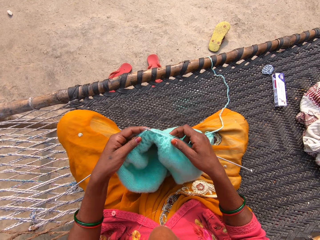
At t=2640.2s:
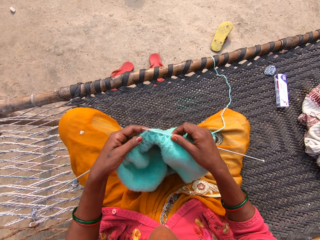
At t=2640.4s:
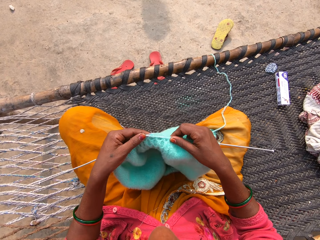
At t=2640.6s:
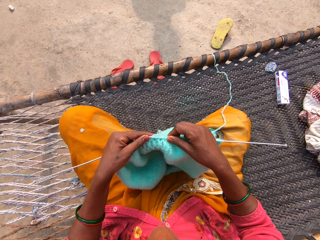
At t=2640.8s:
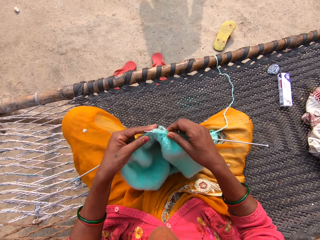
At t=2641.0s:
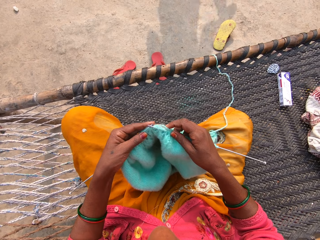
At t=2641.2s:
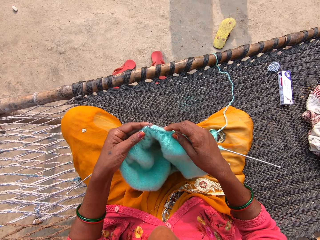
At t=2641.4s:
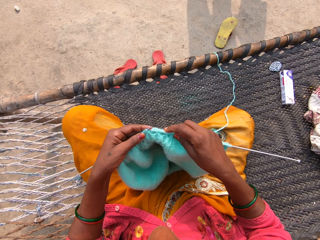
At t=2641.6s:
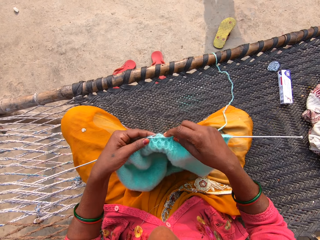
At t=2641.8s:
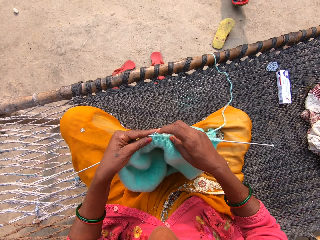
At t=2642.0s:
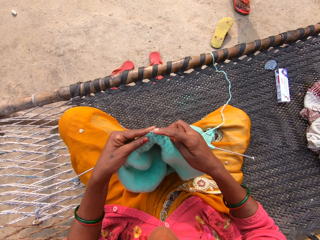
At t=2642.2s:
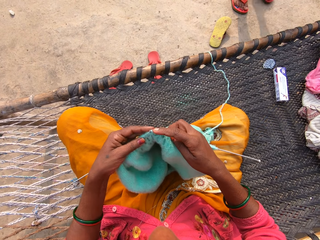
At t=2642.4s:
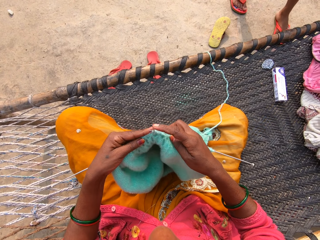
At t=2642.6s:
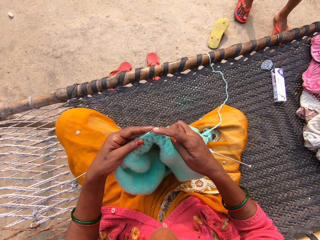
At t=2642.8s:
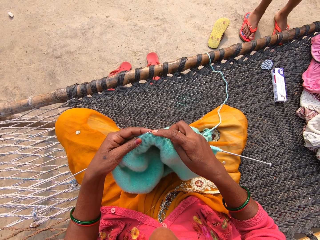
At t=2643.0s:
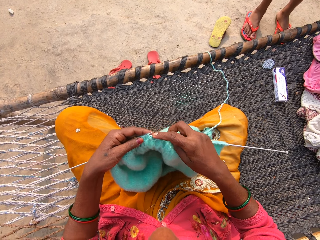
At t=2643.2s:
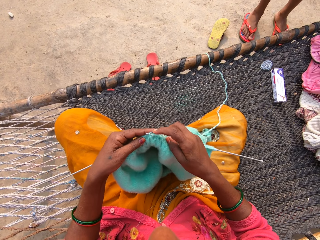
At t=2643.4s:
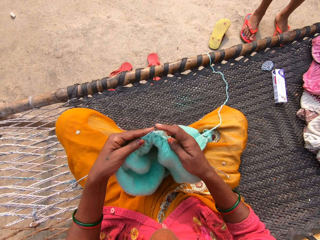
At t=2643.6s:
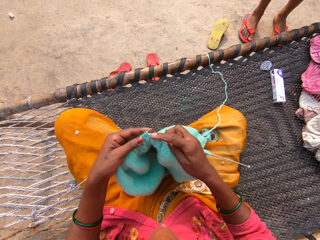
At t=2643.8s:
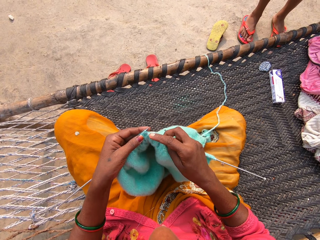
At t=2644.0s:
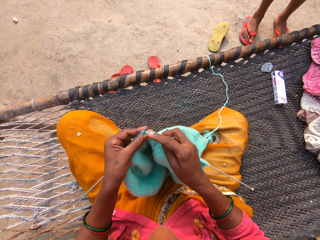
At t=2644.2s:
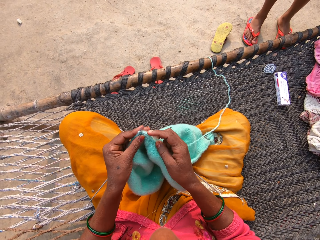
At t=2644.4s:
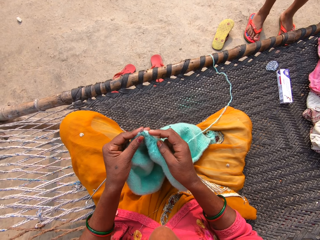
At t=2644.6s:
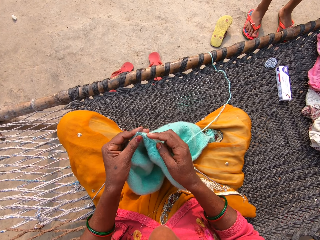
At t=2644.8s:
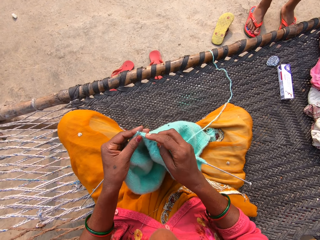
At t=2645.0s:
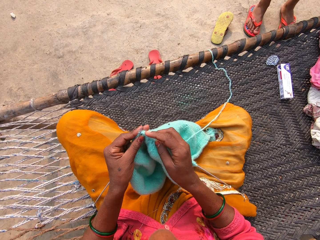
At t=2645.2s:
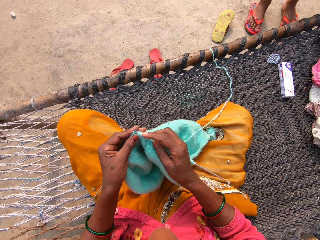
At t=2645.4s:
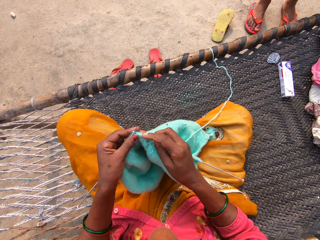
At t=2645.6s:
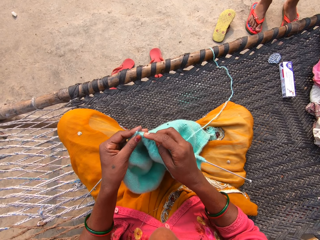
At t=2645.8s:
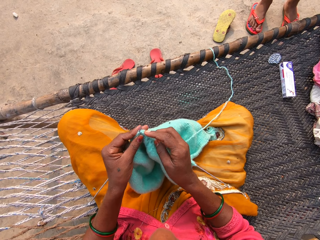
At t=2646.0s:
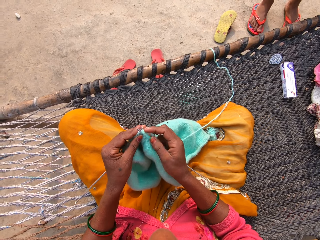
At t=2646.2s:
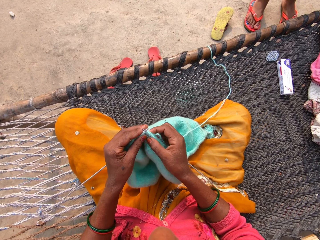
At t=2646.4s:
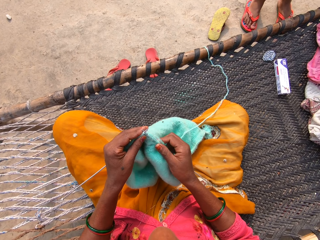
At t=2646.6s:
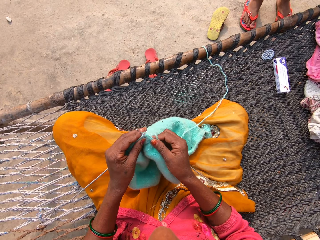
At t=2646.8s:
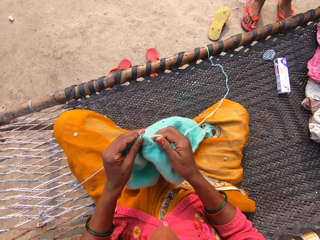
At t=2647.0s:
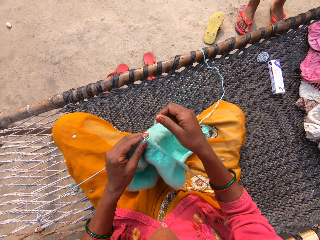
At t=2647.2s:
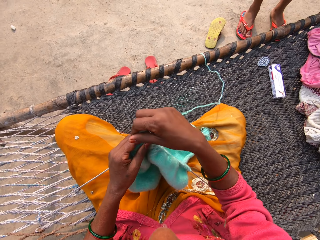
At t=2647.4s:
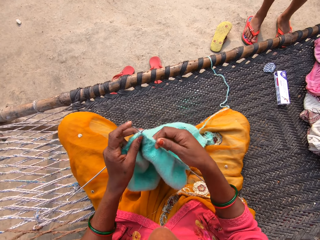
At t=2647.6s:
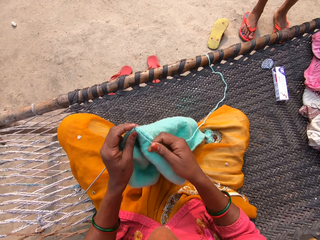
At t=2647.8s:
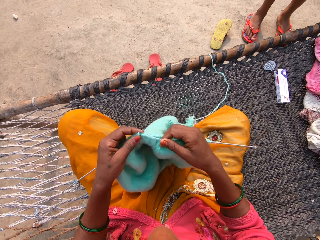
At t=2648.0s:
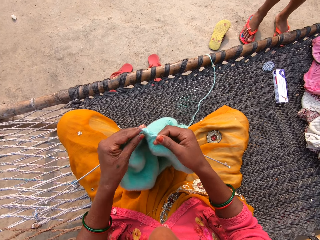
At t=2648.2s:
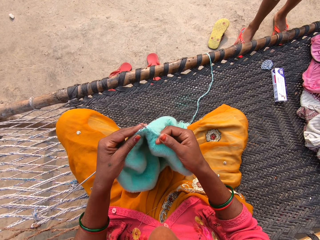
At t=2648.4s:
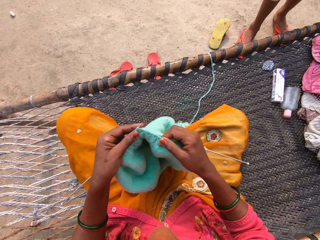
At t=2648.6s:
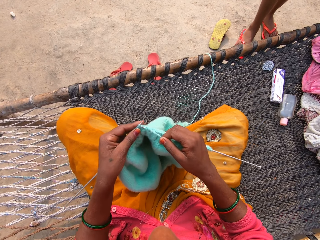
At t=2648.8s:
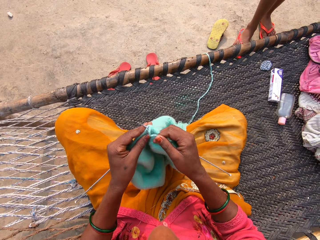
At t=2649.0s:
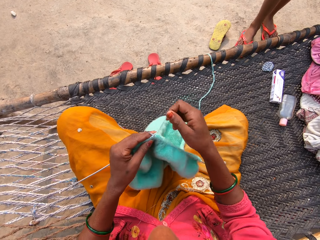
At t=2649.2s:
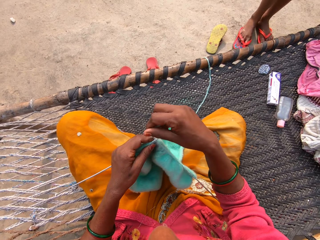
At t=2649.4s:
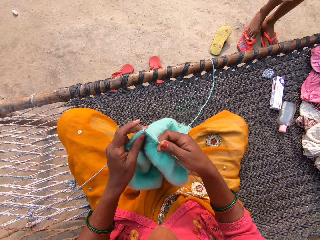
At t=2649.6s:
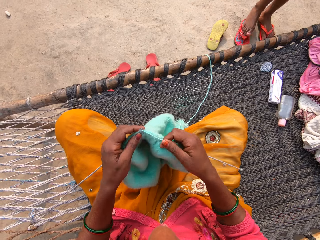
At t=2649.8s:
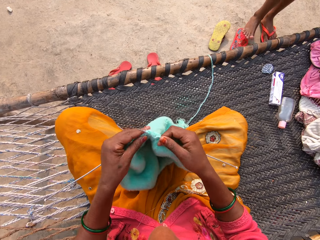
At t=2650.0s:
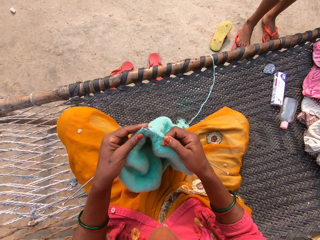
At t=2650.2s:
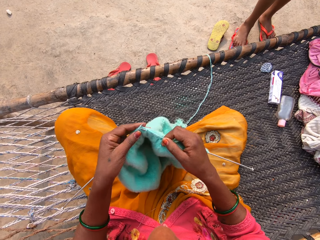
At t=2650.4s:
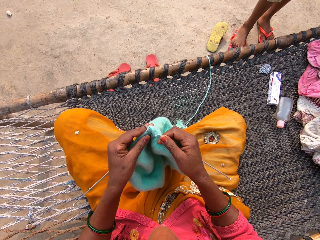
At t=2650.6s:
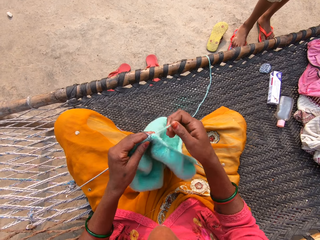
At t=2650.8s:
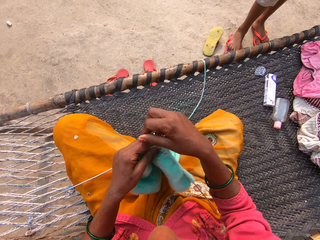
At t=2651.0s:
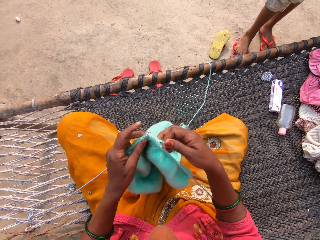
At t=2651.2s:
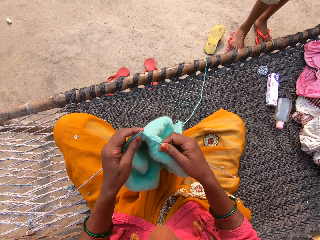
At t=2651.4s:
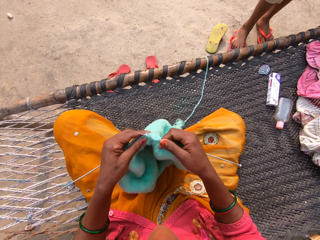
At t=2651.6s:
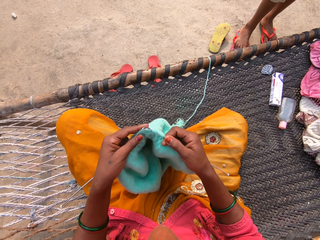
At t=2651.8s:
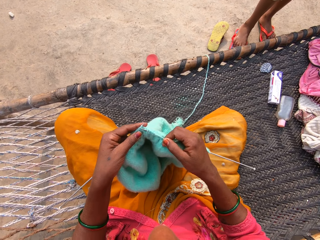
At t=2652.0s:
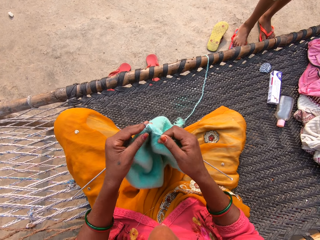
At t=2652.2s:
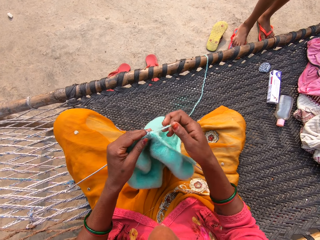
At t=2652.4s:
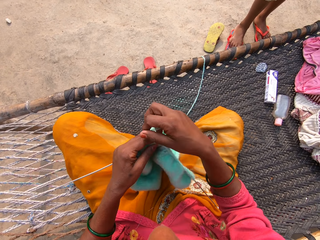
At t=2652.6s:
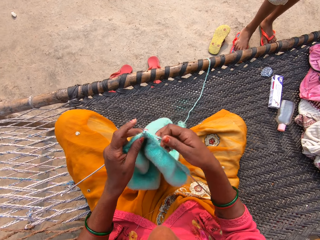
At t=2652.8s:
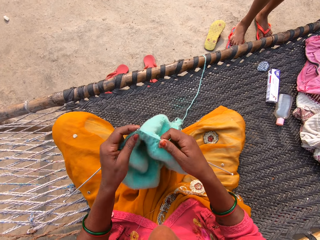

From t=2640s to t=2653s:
The camera wearer checks the garment. They knit with two knitting pins and yarn on the rattan mat. A girl walks around the compound. The camera wearer knits the garment. The girl walks and stands in the compound. The camera wearer knits the garment. The girl walks and stands in the compound. The camera wearer knits the garment. The girl drops a plastic bottle of body oil on the rattan mat. The camera wearer knits the garment. The girl removes her right foot from her right slipper. She puts her right foot on her right slipper.

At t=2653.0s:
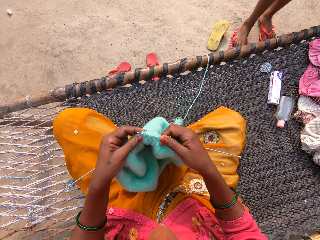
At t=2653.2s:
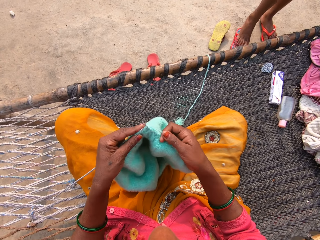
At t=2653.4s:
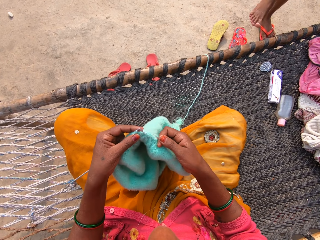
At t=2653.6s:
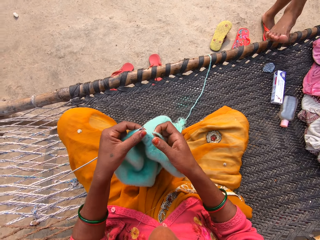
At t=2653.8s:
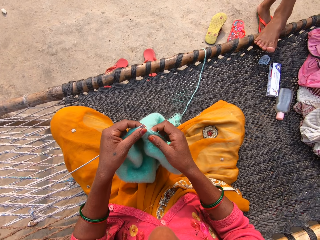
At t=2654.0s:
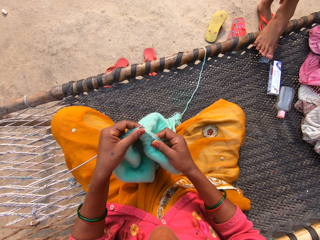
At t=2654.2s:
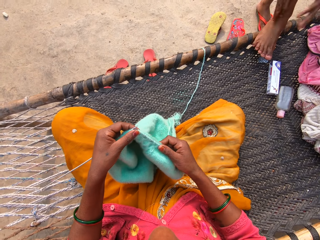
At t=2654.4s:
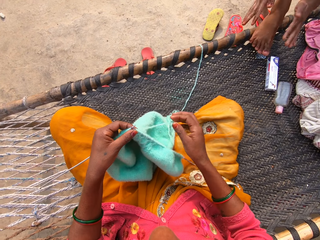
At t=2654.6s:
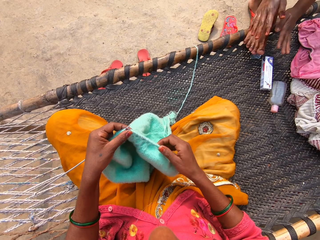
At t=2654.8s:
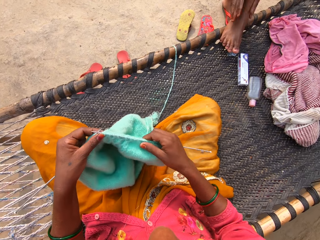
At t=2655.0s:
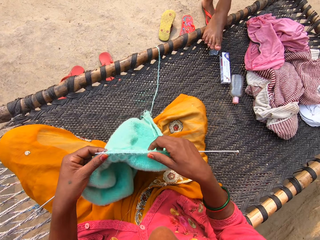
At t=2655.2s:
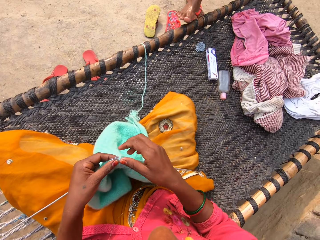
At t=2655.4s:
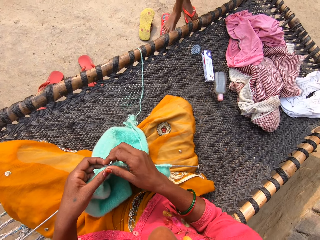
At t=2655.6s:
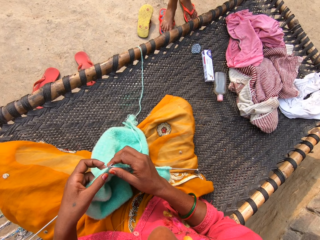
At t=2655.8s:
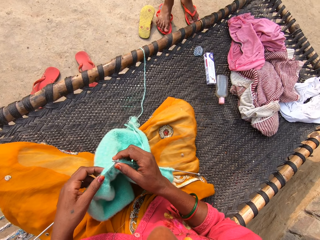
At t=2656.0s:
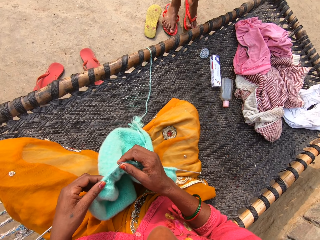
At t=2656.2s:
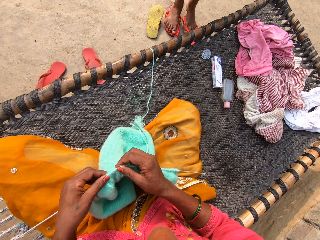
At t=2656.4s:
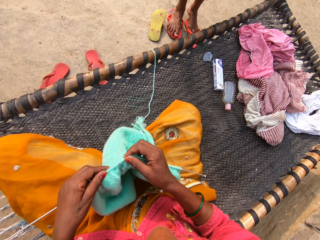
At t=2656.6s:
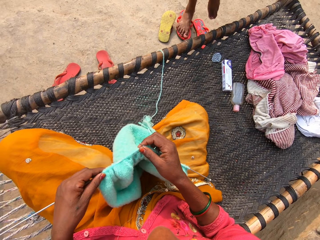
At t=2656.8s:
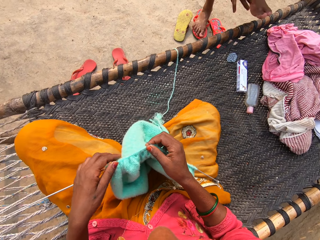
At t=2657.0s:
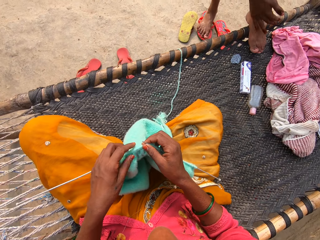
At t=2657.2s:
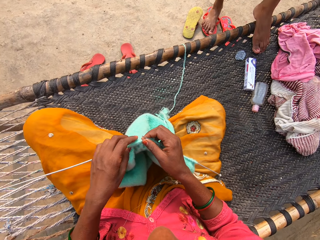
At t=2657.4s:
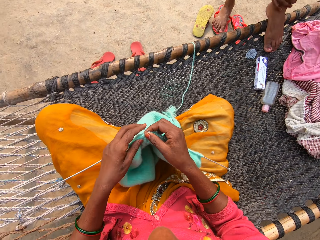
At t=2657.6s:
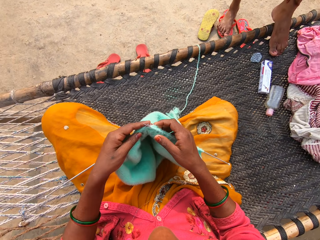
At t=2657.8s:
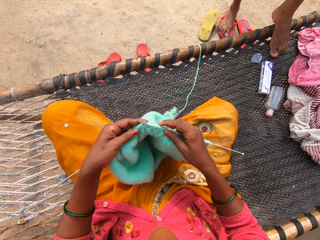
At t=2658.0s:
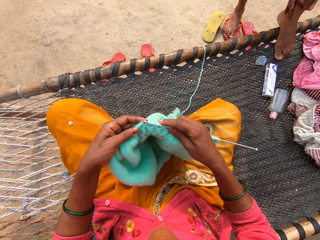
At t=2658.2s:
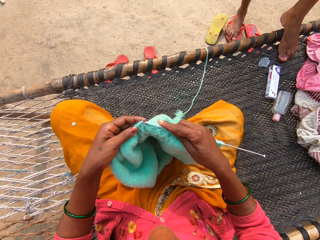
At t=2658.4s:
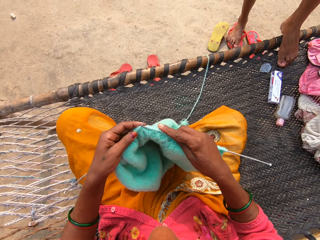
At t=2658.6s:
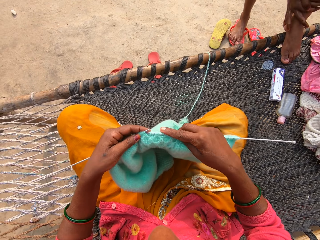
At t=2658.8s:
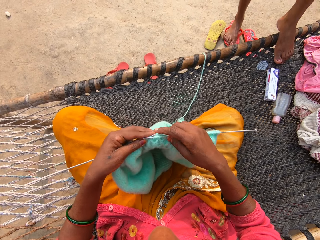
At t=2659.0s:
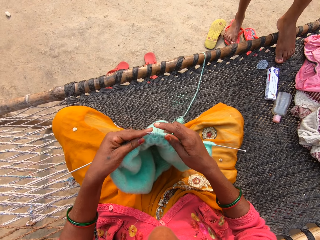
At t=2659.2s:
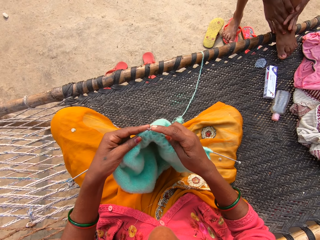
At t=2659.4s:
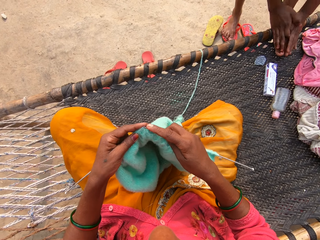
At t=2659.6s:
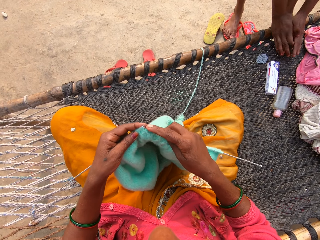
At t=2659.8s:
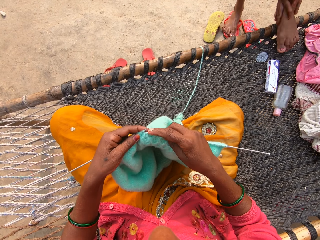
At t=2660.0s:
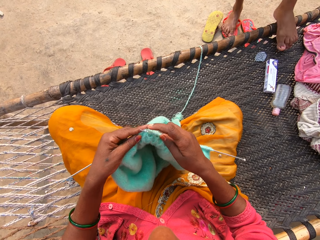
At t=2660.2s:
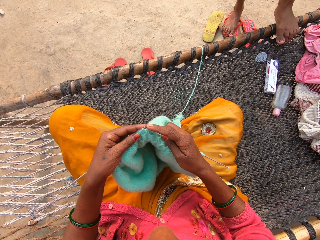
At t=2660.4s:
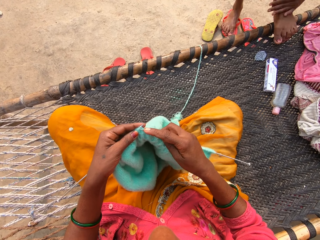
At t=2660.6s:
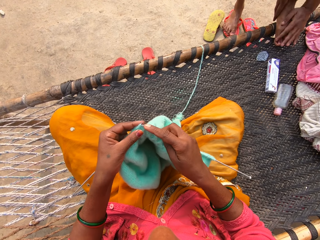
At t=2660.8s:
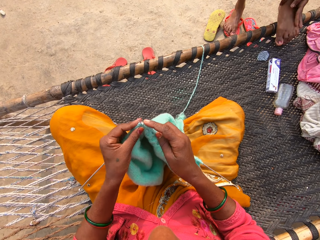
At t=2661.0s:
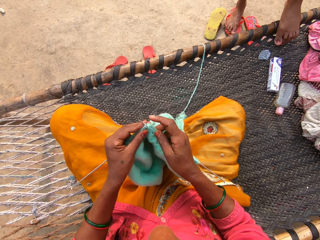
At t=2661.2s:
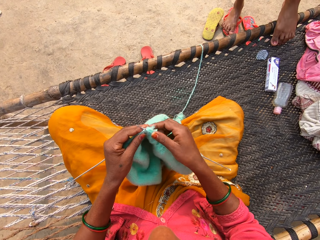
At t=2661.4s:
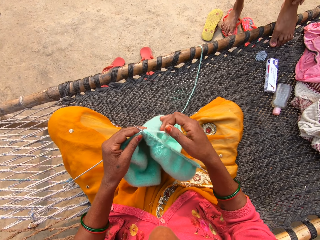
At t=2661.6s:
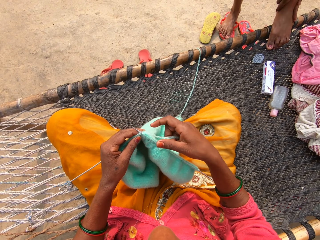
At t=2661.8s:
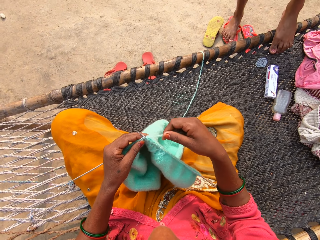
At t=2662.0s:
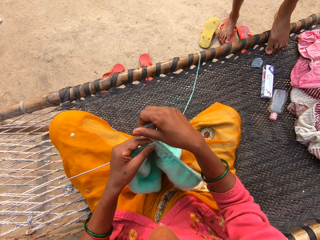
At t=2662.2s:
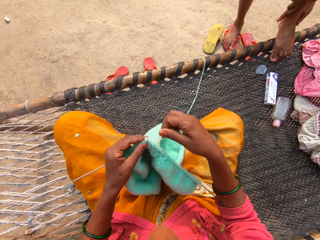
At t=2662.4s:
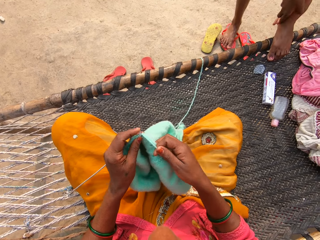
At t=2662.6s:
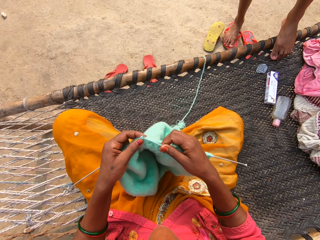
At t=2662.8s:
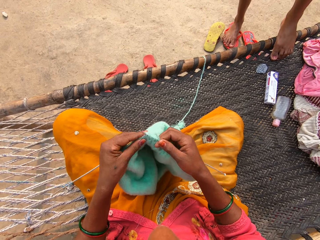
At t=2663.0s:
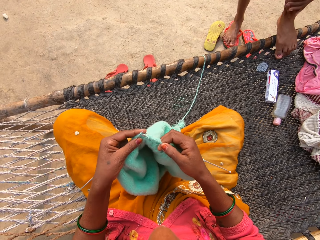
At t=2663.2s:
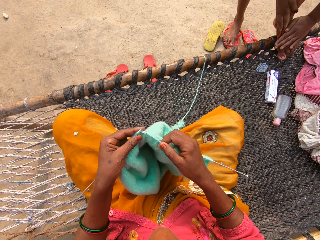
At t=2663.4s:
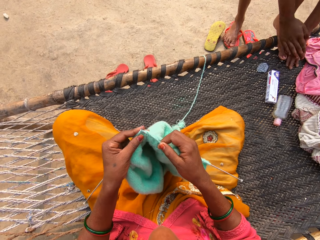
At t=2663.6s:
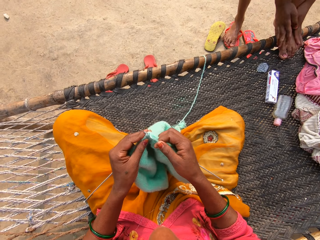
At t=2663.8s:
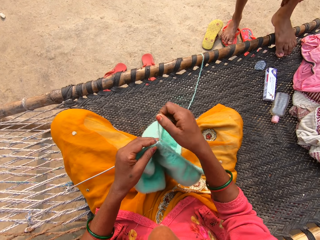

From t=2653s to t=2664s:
The camera wearer pulls the garment on the knitting needle. The girl puts her right foot on the rattan mat, applies body oil, and pats her right foot on the rattan mat with both hands. The camera wearer checks the garment. The girl puts her right foot on her right slipper. The camera wearer pulls the garment on the knitting needle. The girl removes her left foot from her left slipper, puts her left foot on the rattan mat, rubs her left foot on the rattan mat with both hands, and applies body oil. The camera wearer knits the garment.
